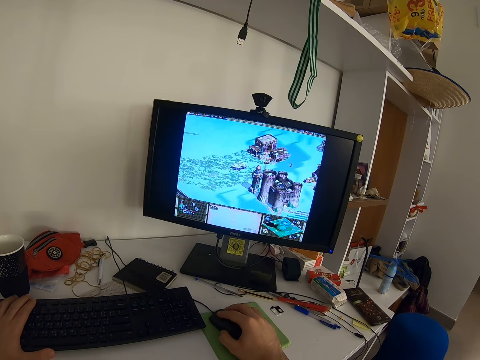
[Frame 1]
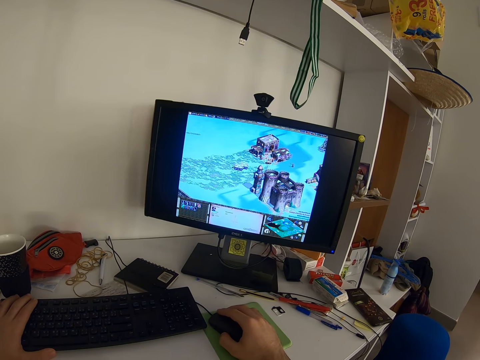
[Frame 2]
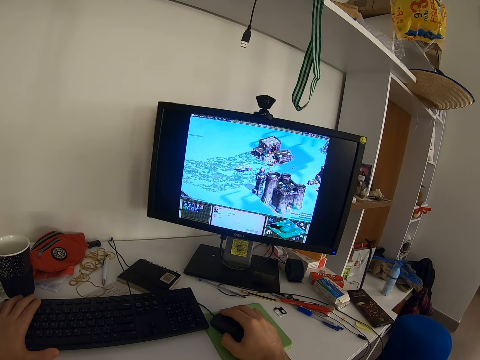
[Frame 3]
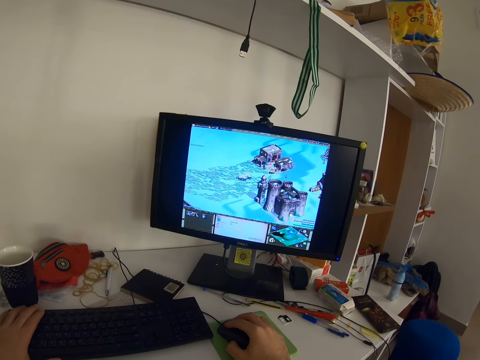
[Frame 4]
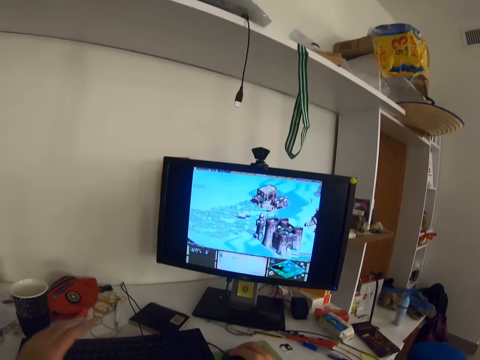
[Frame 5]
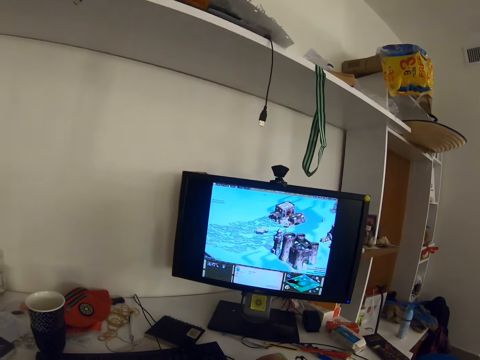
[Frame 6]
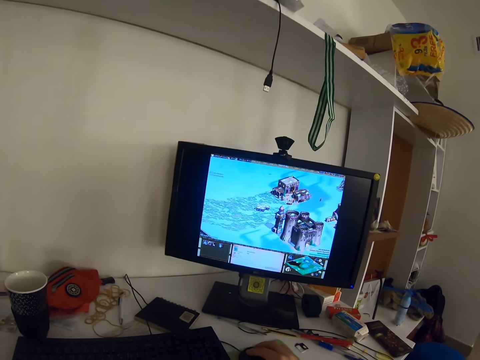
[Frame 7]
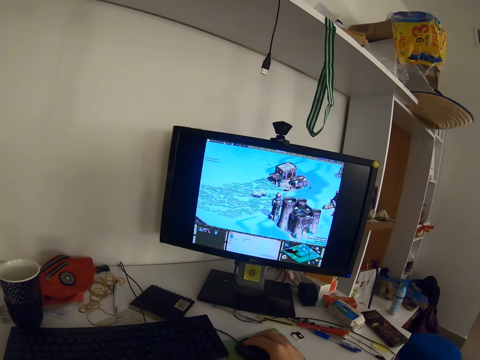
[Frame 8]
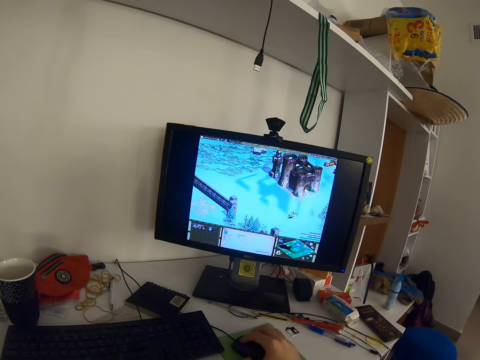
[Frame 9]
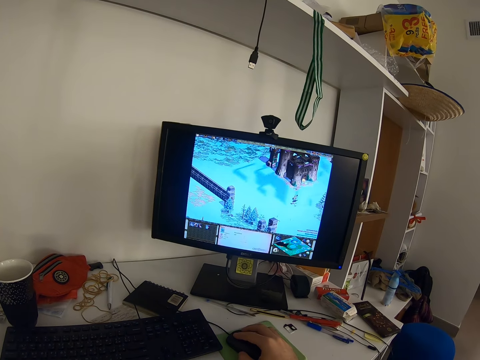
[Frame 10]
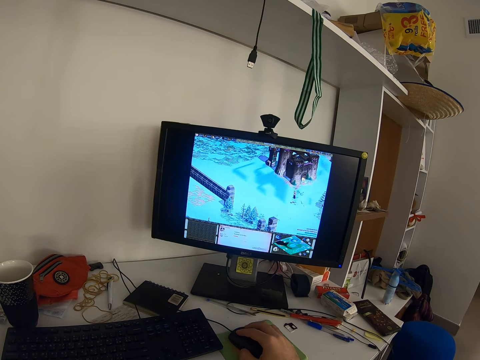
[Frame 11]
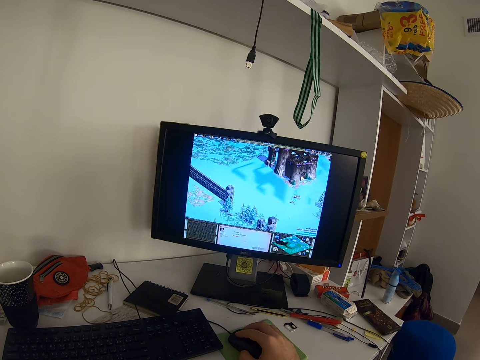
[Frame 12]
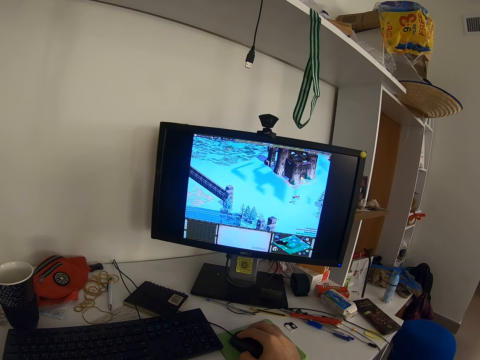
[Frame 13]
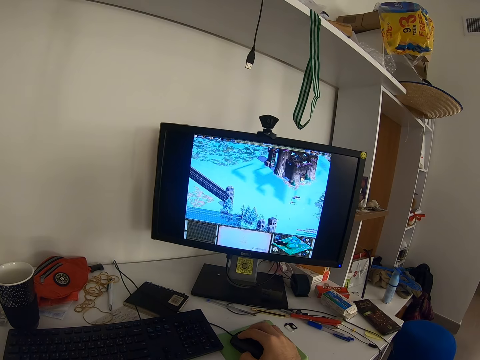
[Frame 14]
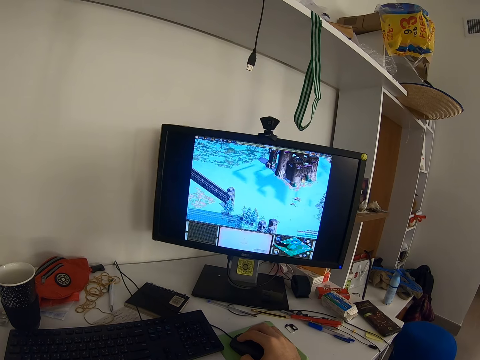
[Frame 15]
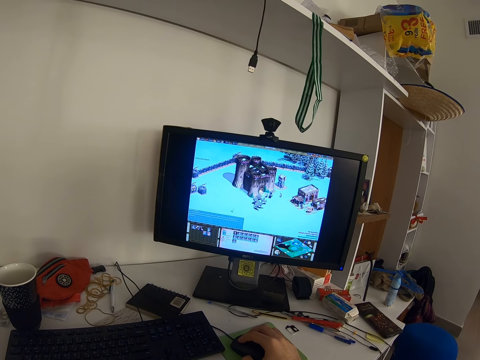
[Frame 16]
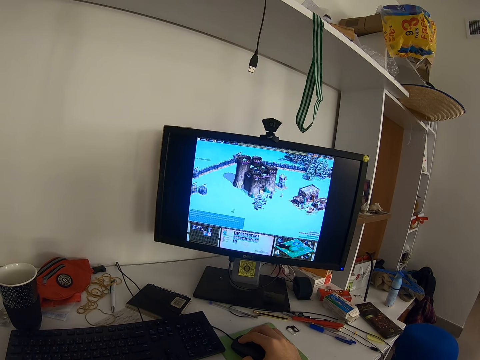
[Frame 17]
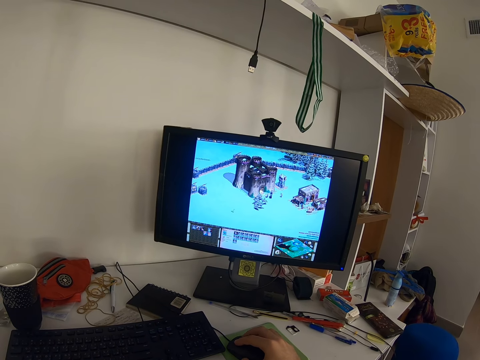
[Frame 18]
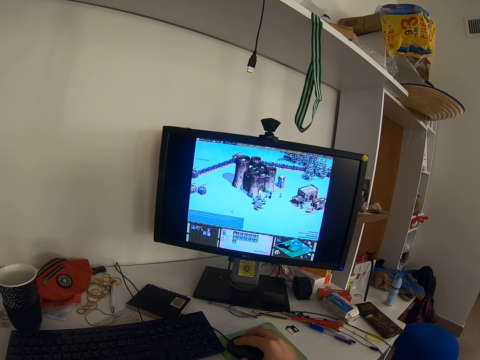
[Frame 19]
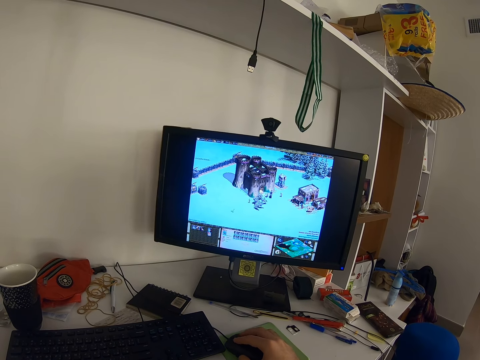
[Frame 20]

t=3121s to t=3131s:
The camera wearer removes his left hand from the keyboard. He clicks the mouse.

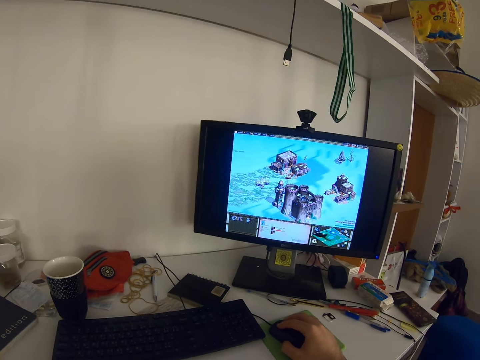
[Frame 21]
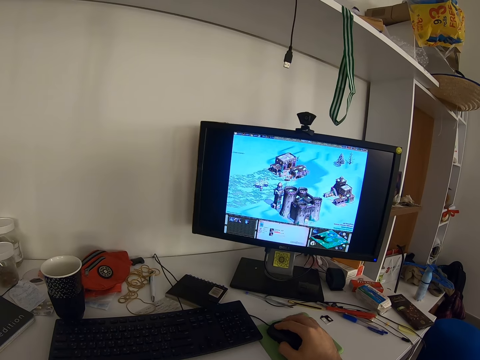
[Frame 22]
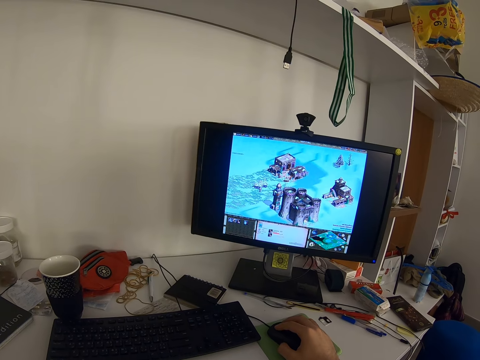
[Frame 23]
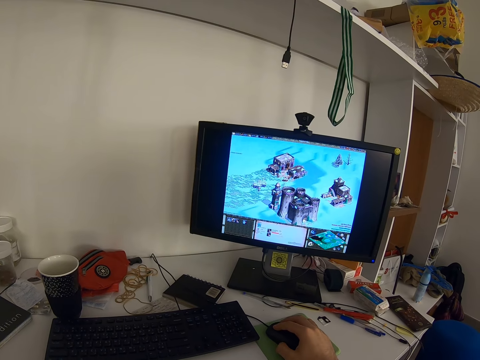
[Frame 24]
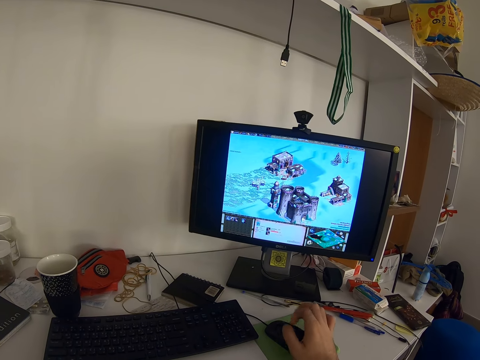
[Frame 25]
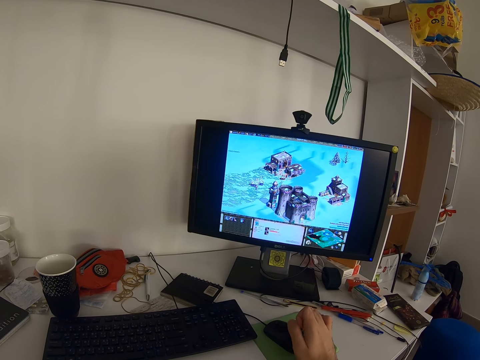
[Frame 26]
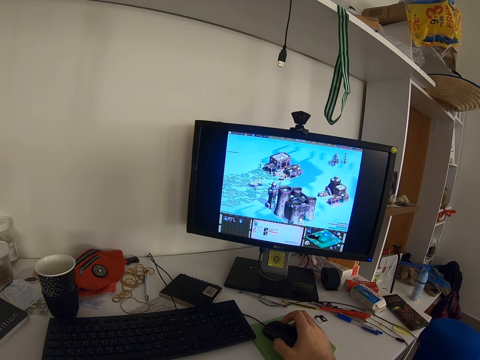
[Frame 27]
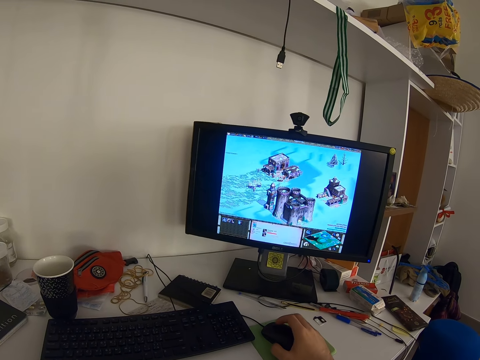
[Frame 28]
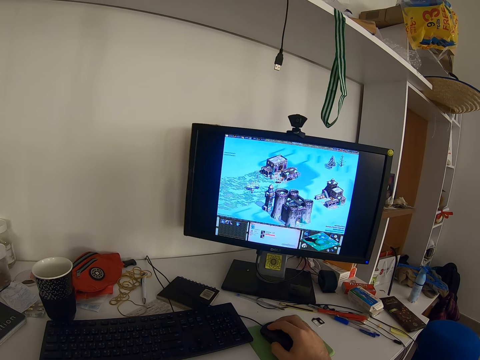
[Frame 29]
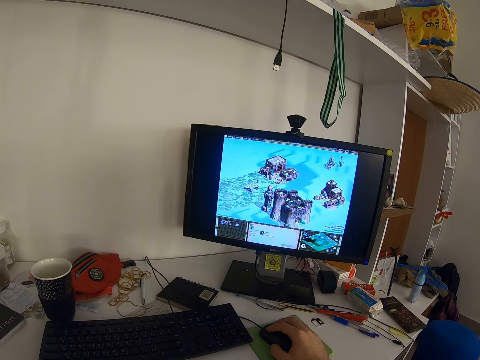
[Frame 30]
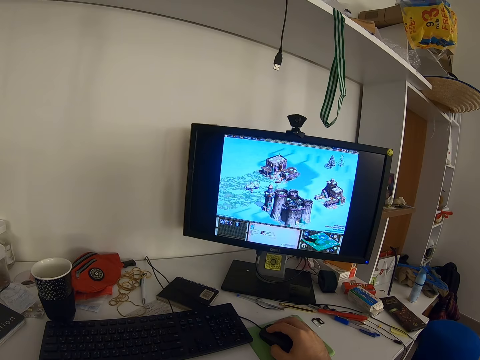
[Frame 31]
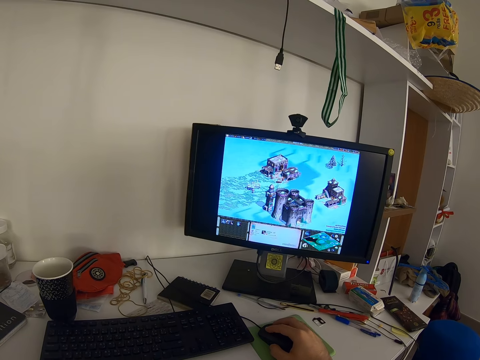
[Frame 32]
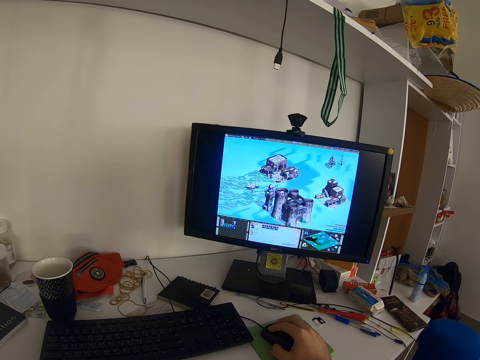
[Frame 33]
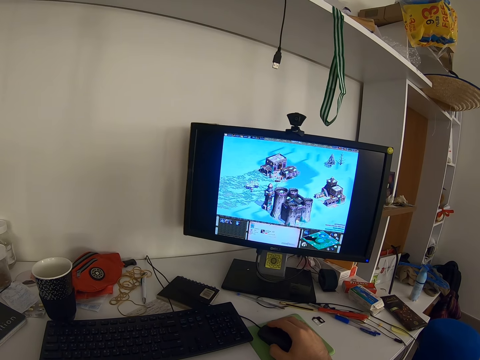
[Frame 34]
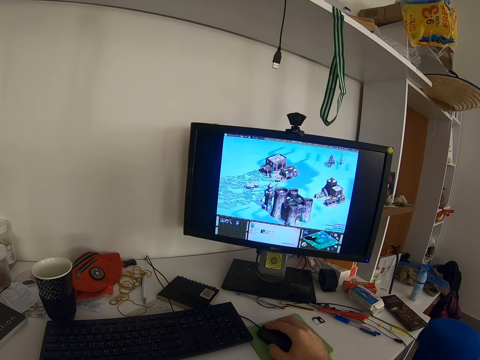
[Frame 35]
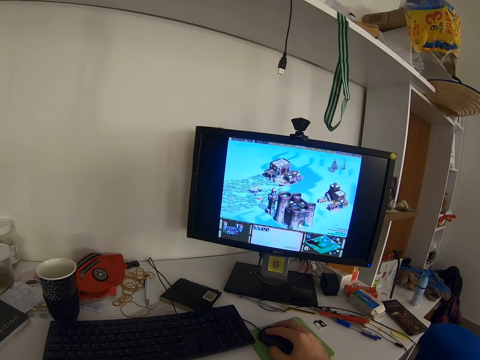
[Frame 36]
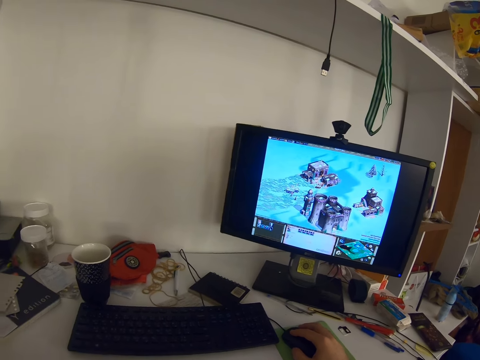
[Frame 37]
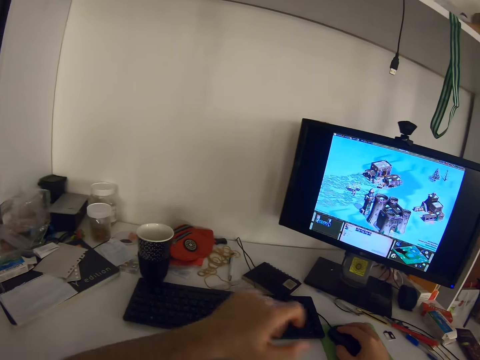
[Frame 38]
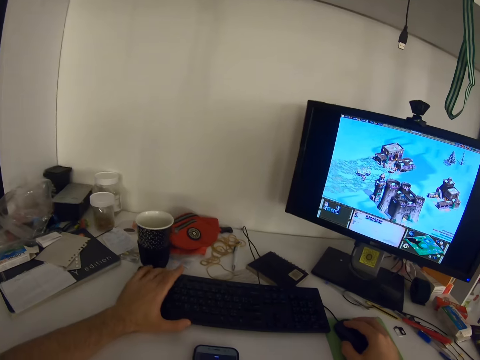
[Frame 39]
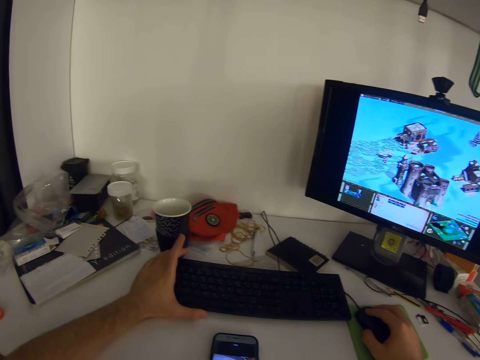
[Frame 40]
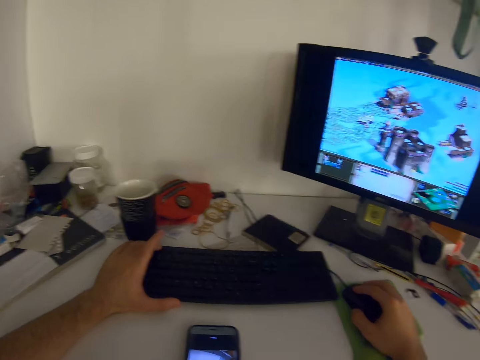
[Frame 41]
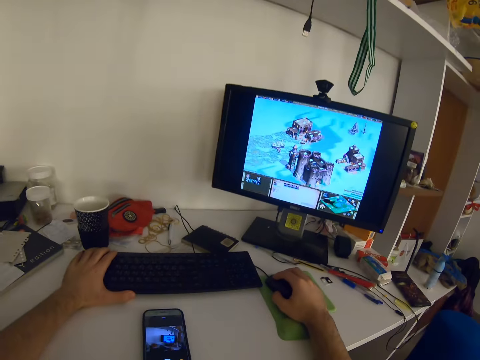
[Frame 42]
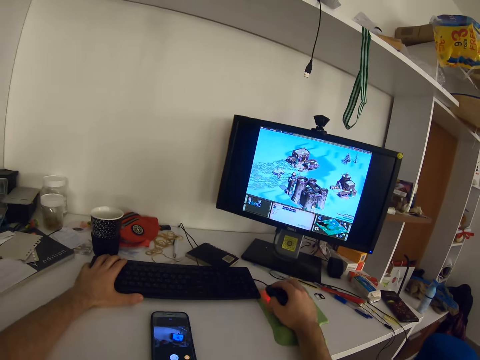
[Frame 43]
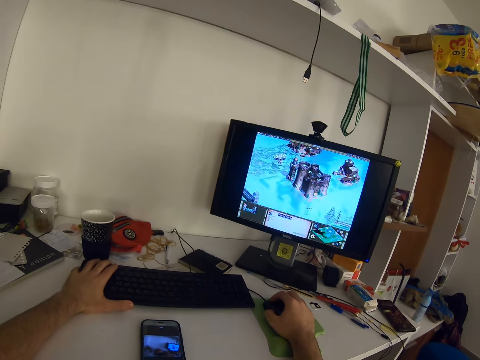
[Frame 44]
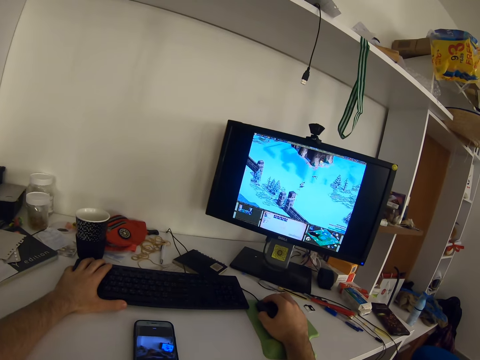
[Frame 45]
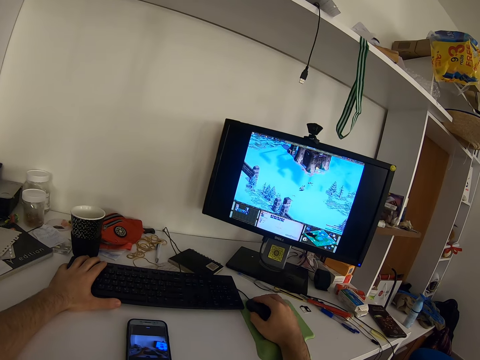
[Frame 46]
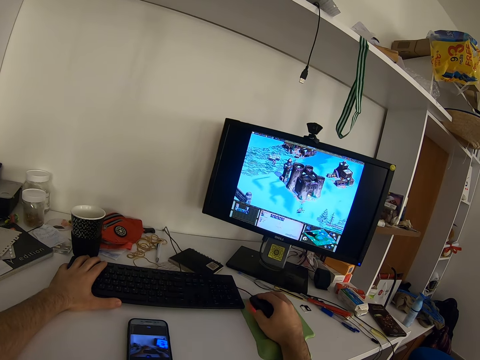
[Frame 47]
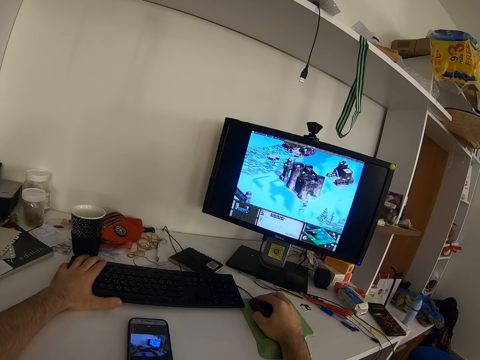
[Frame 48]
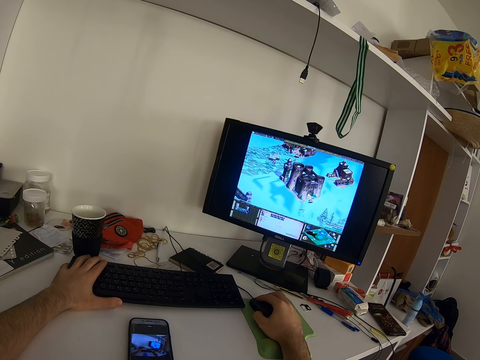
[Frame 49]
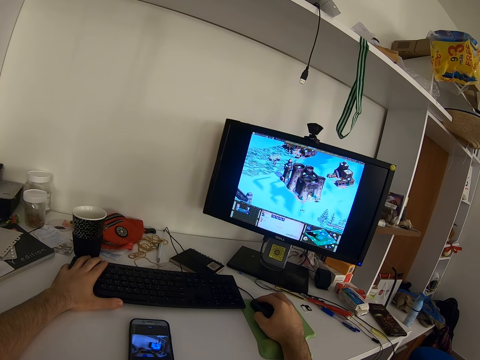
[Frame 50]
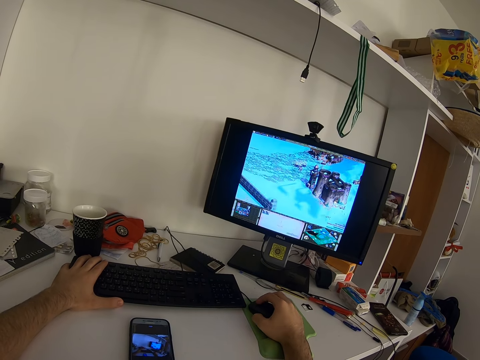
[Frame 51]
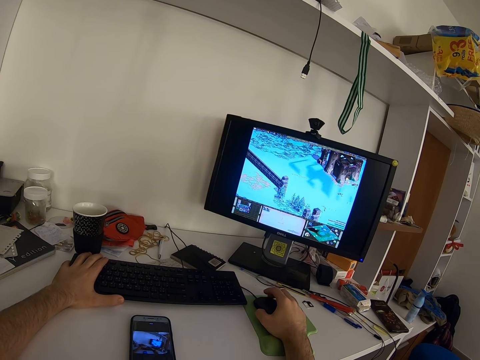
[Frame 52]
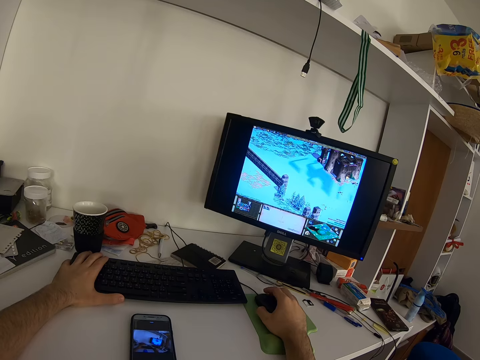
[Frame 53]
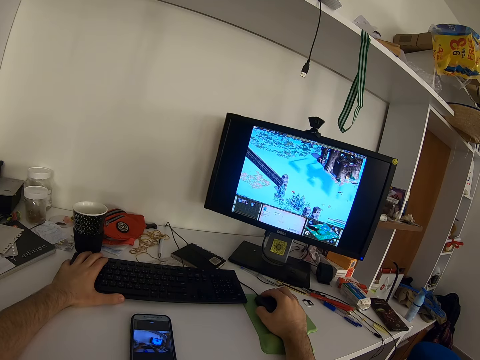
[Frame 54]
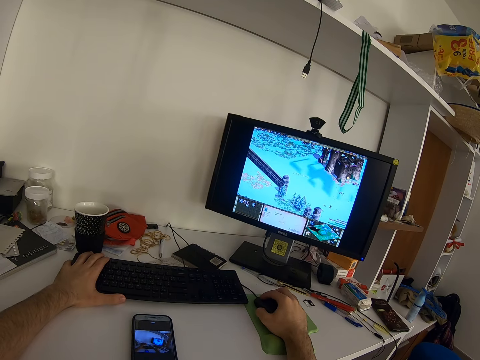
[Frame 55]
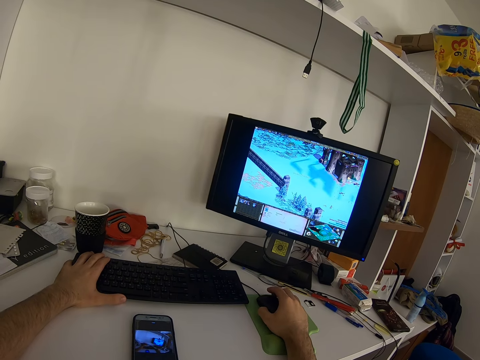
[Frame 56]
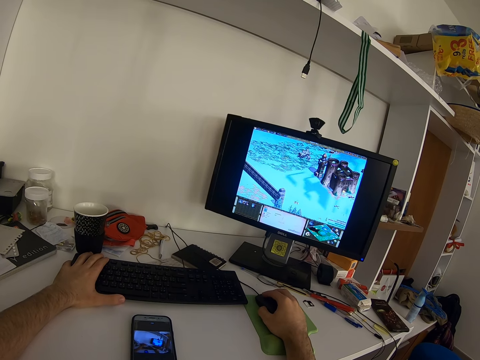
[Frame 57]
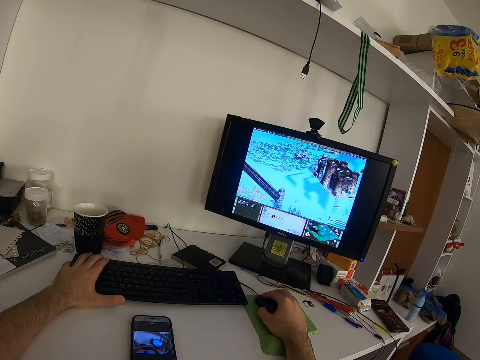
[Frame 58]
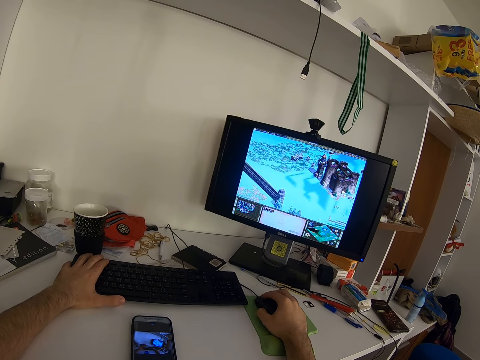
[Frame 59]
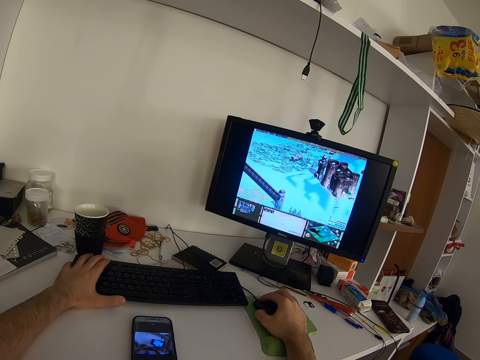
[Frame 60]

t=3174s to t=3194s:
The camera wearer bends his right fingers. He removes the hand from the mouse. He holds the mouse and operates the computer. He clicks the mouse. He places his left hand on a keyboard, on the table. He holds the keyboard. He clicks the mouse. He presses the keyboard repeatedly.
